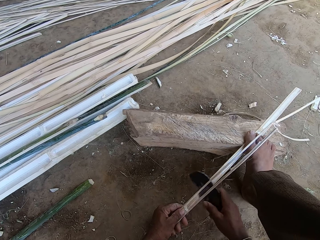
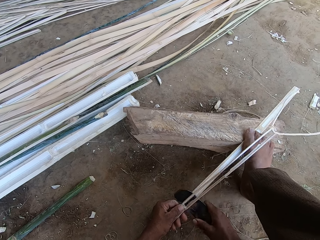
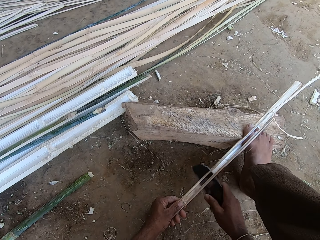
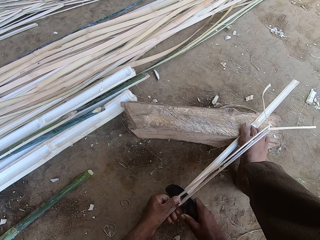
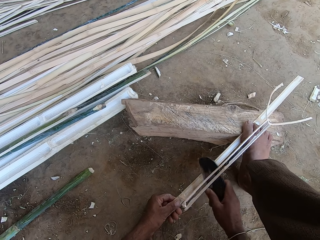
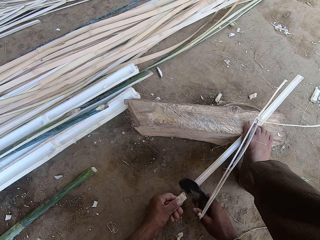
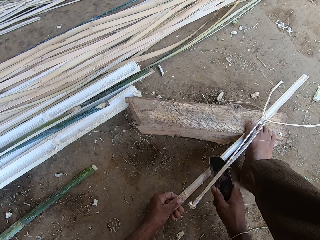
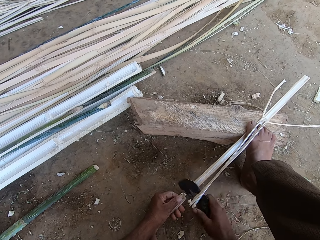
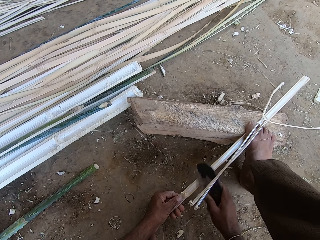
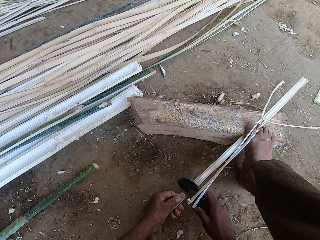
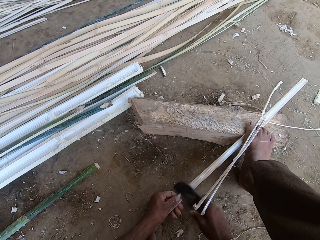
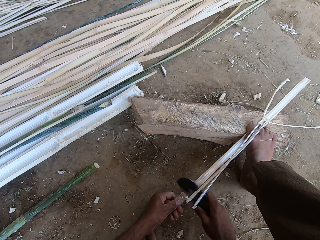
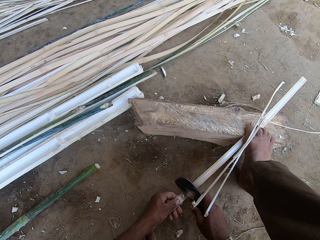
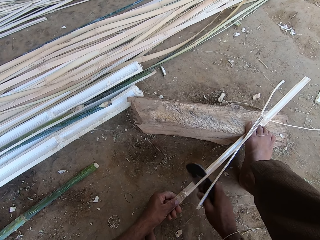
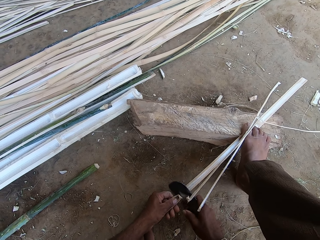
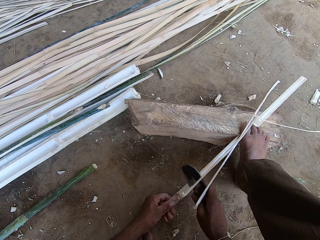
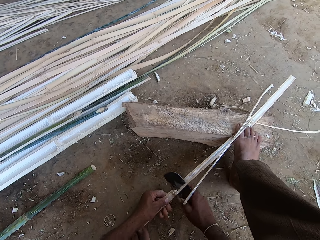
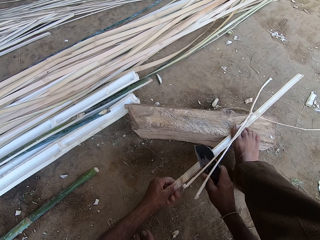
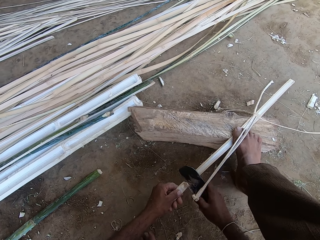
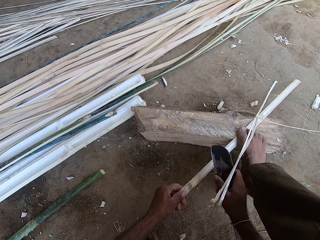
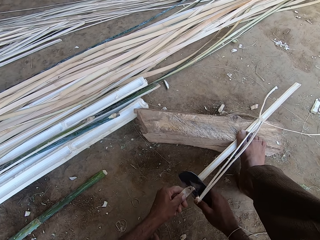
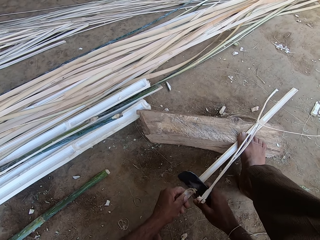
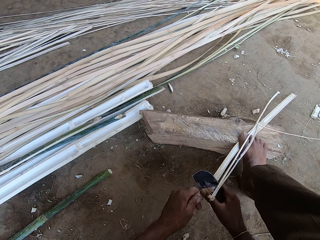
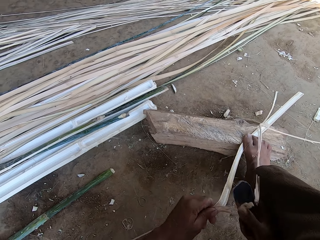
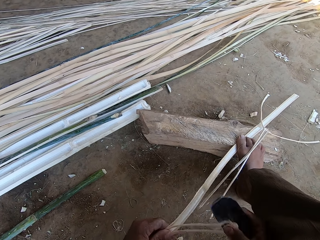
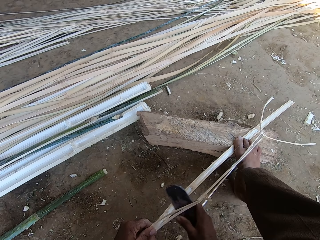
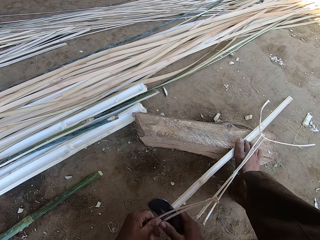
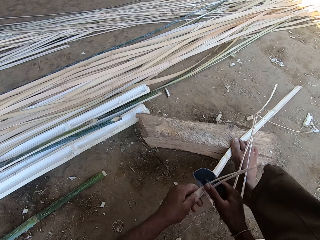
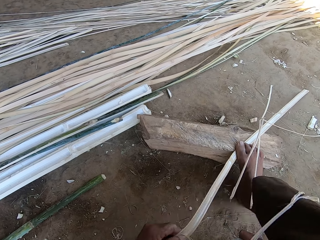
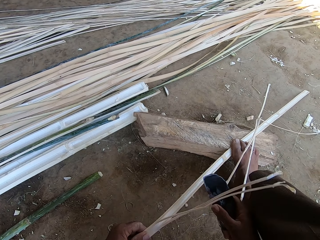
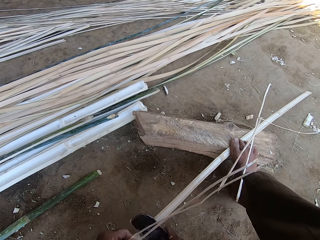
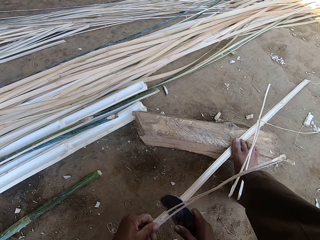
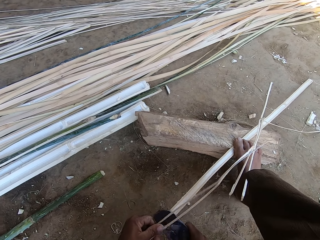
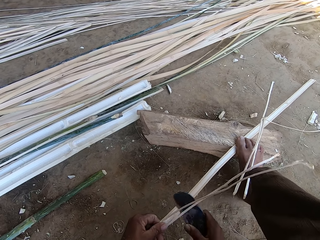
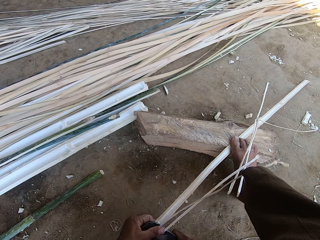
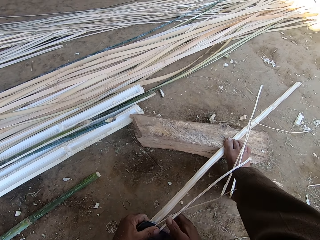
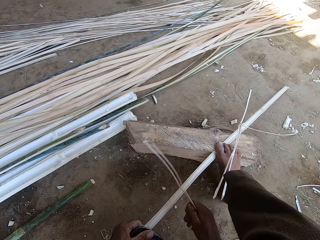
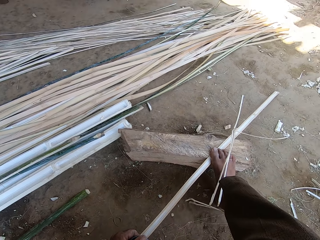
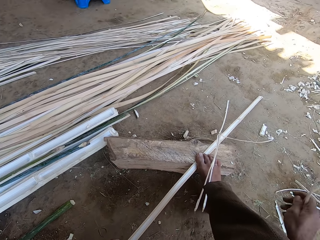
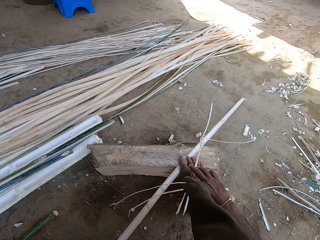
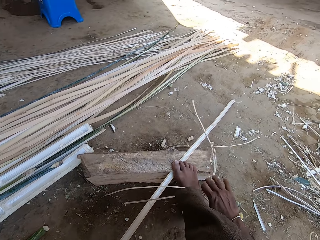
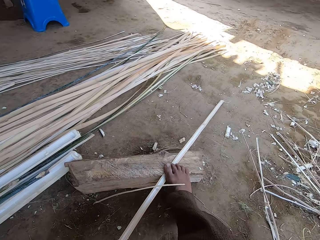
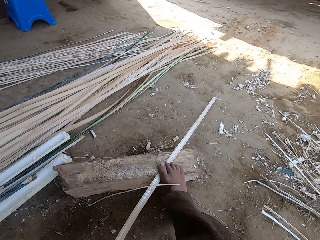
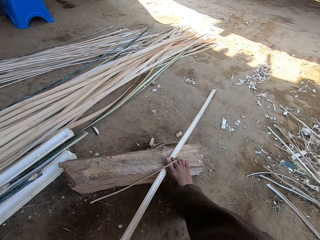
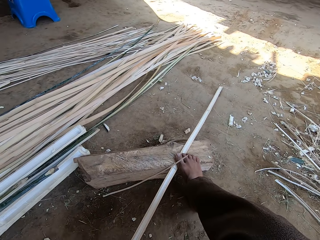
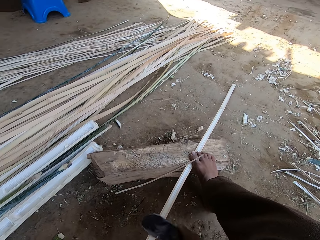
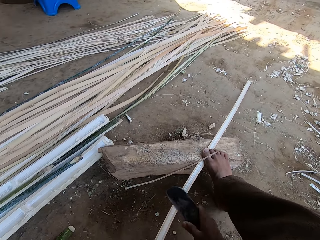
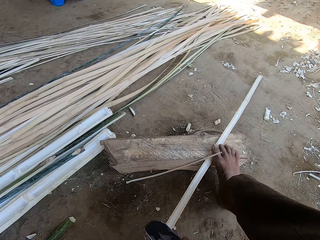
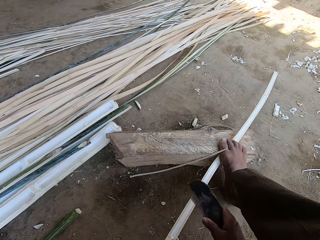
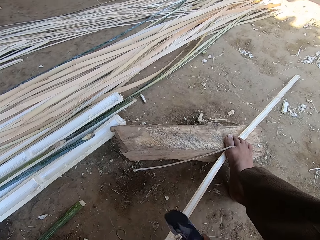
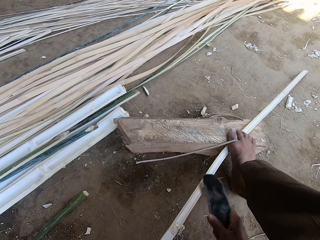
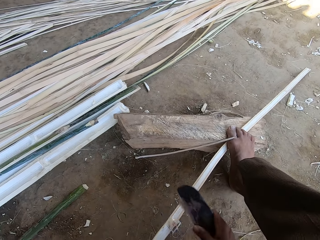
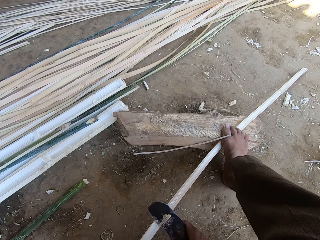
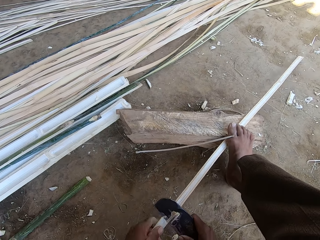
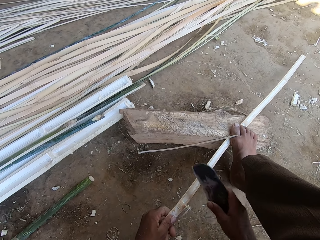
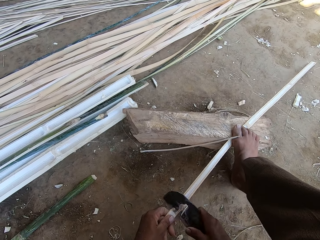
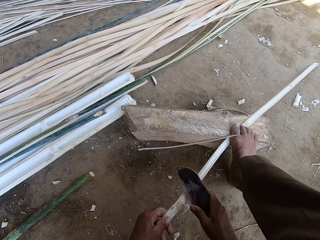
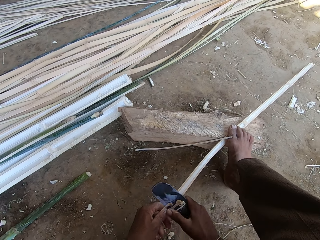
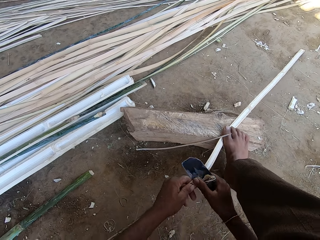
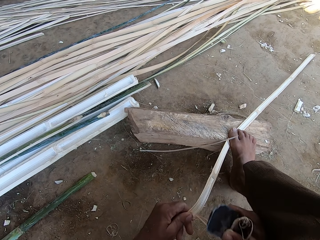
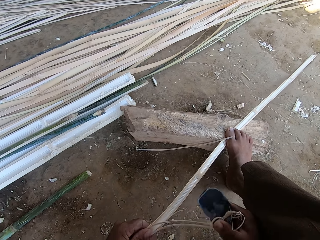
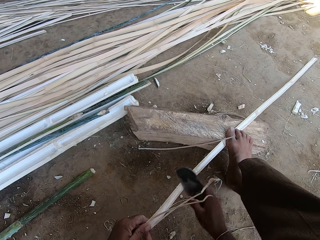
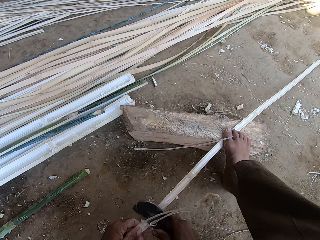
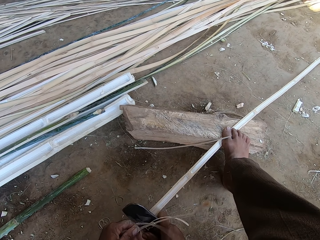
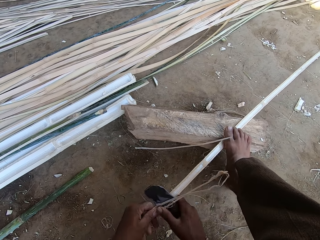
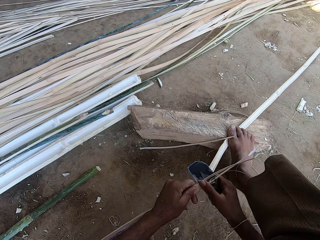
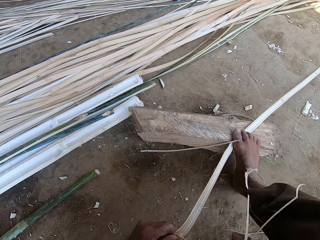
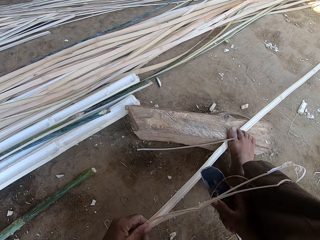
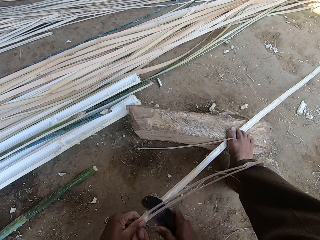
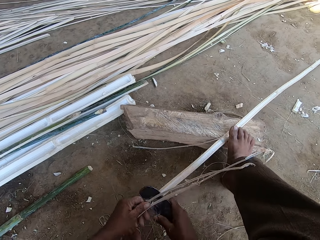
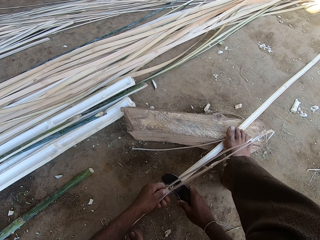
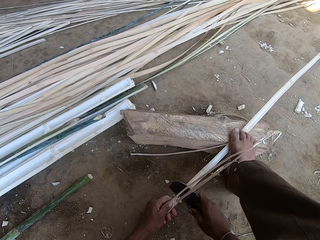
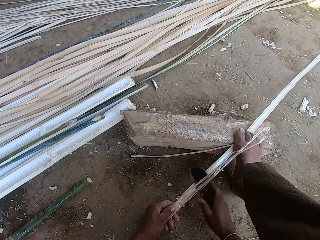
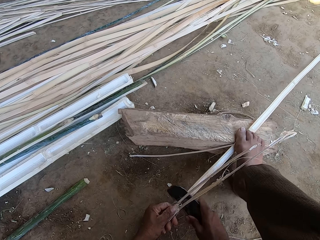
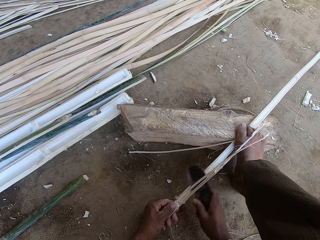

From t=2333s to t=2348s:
The camera wearer puts trash aside. They collect palm fibers and peel a palm branch. They scratch a stick with a knife. They separate the palm branch.

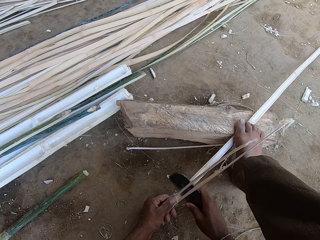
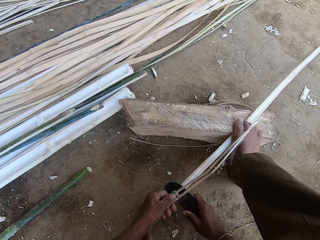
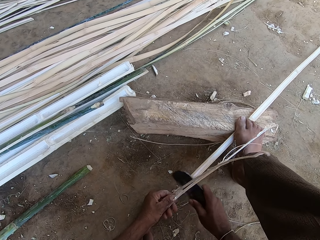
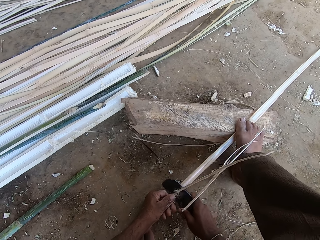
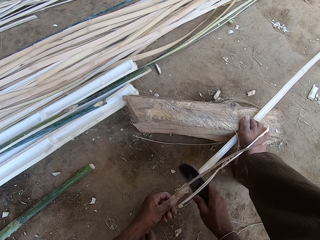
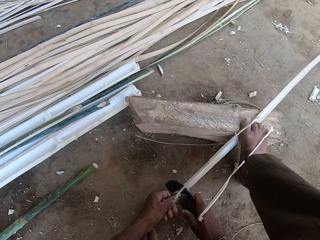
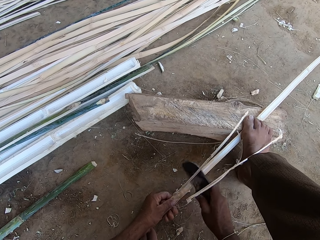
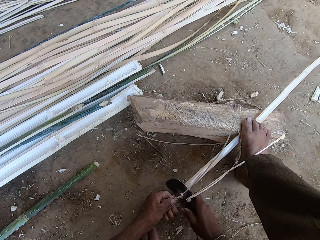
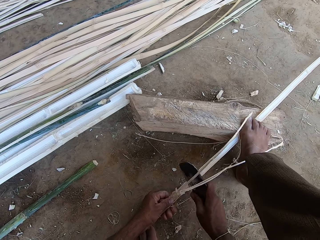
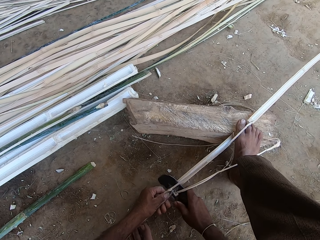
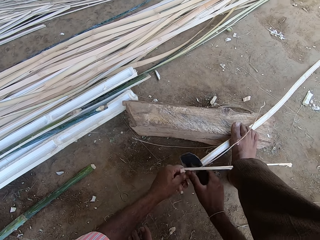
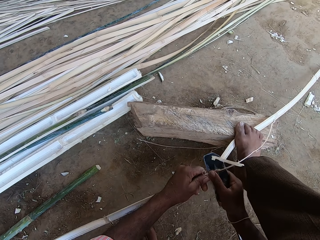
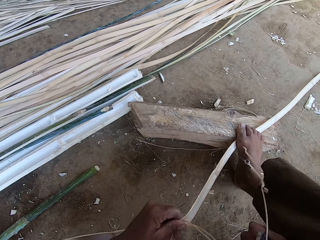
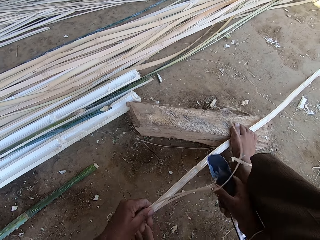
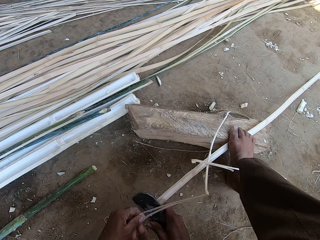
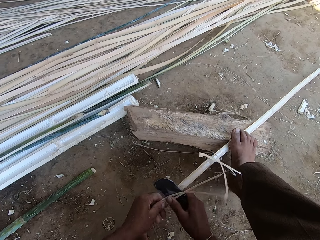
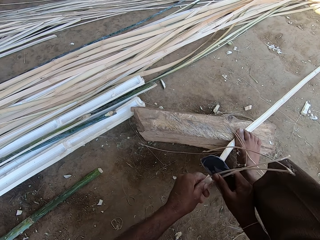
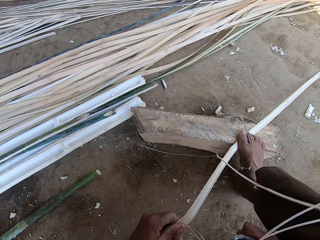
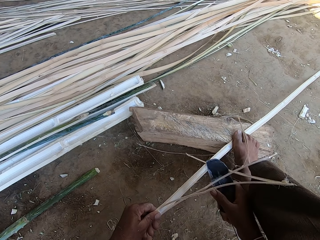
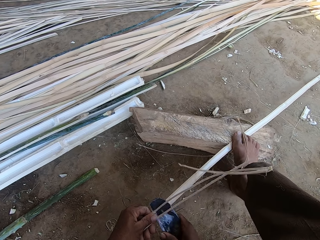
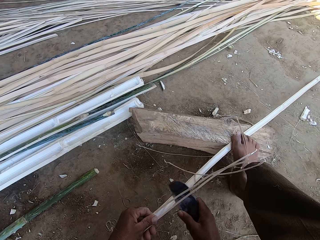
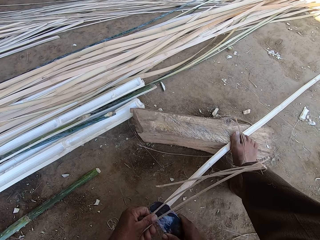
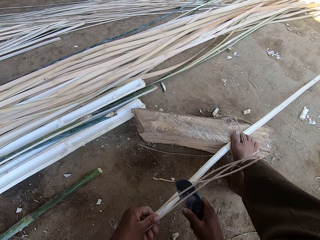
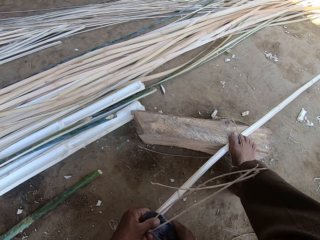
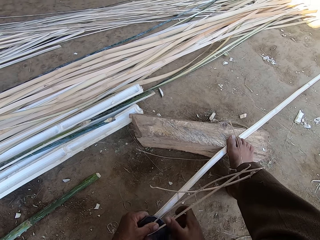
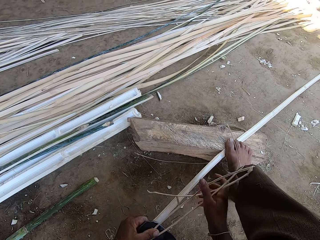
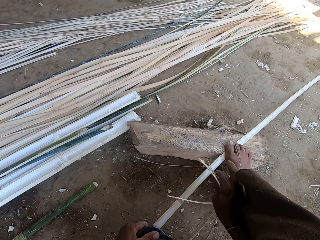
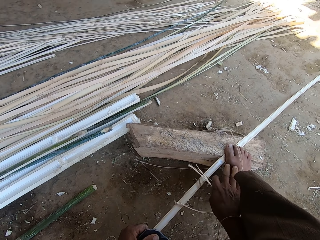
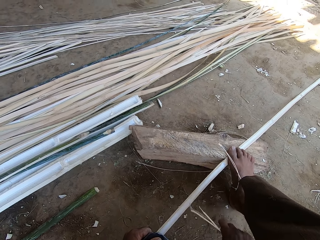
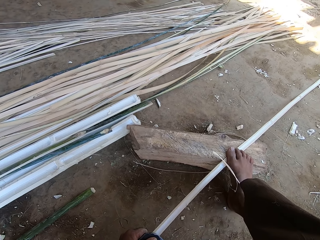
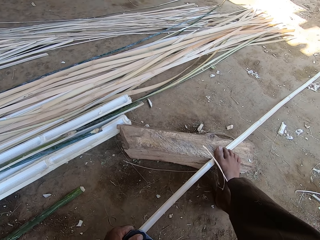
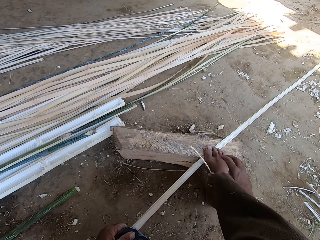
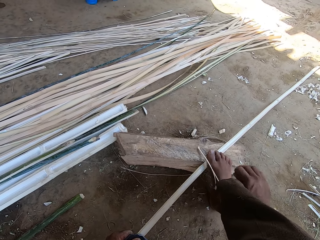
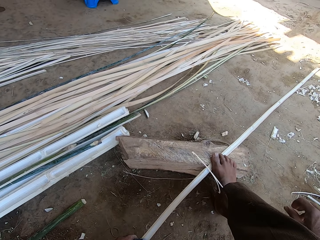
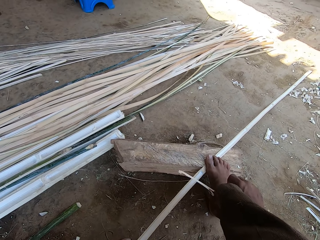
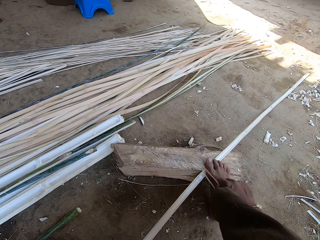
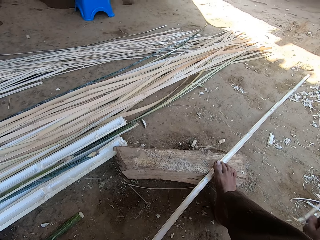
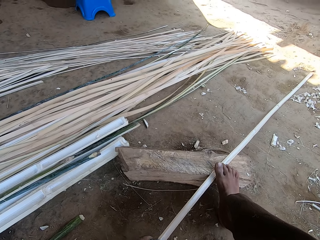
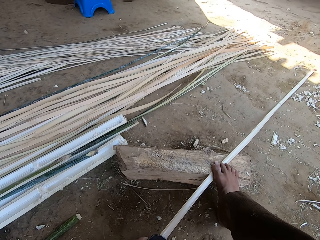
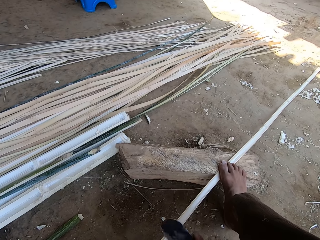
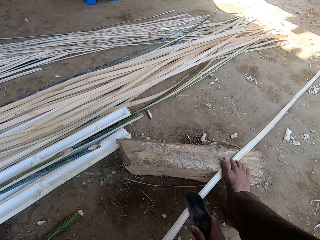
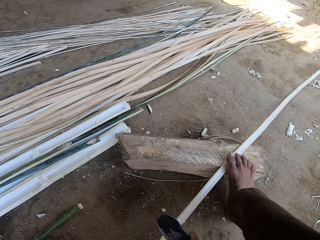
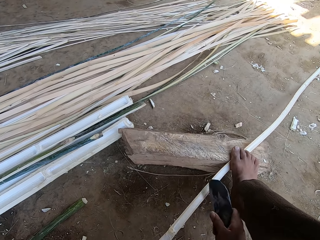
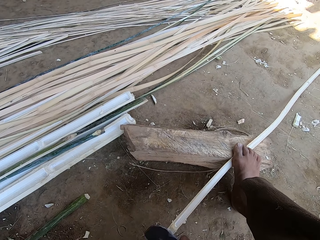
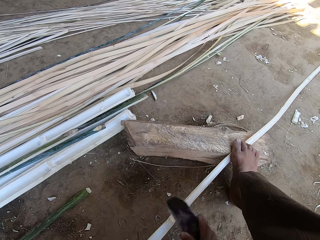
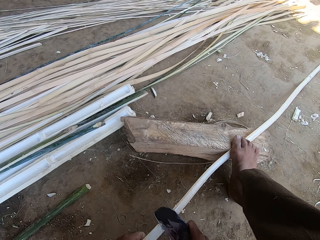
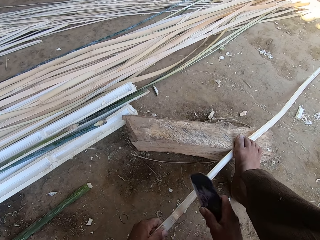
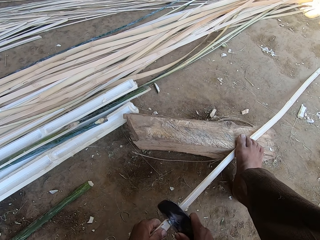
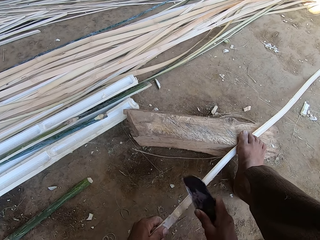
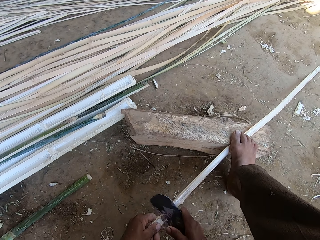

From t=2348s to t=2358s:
The camera wearer puts trash aside. They move palm fibers and separate a palm branch. They scratch a stick with a knife.
